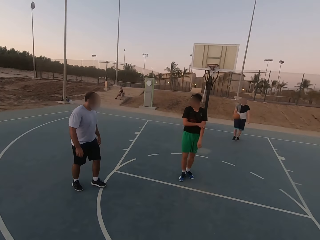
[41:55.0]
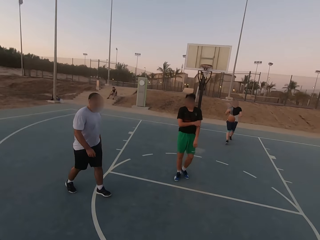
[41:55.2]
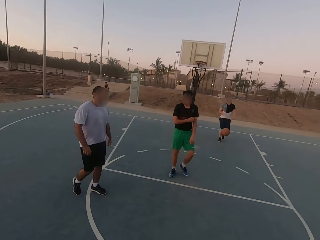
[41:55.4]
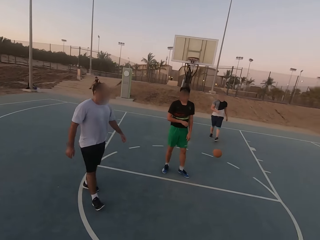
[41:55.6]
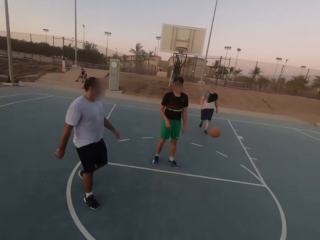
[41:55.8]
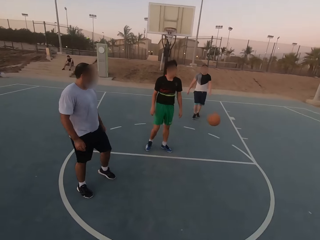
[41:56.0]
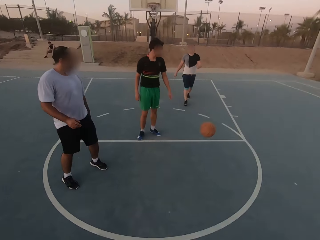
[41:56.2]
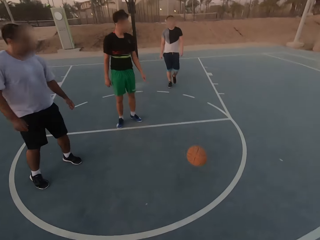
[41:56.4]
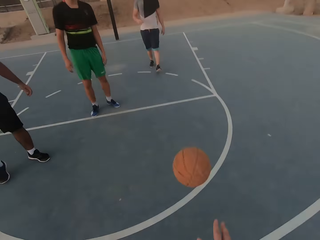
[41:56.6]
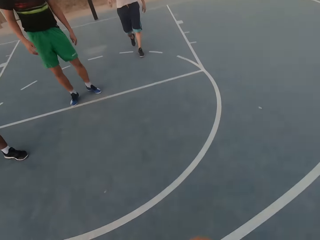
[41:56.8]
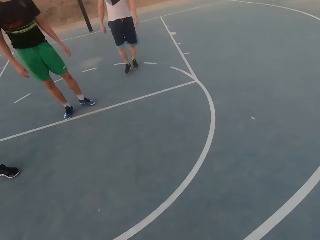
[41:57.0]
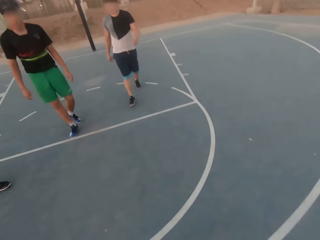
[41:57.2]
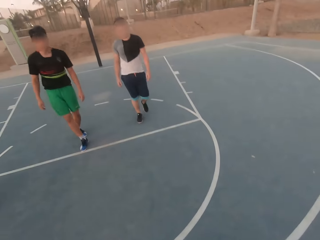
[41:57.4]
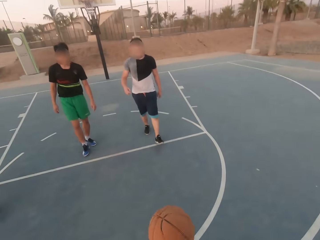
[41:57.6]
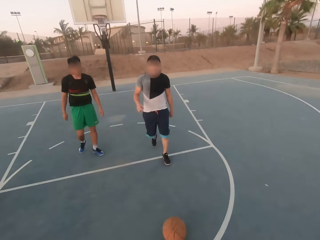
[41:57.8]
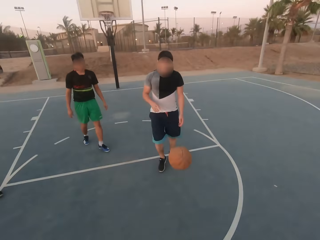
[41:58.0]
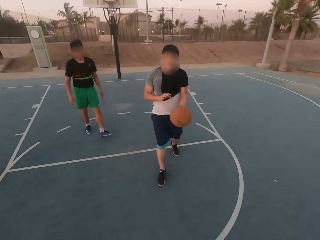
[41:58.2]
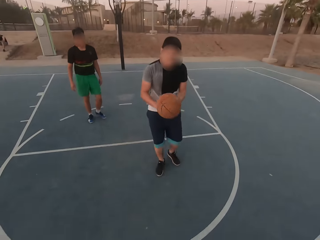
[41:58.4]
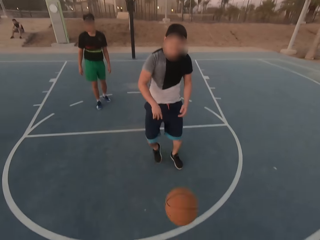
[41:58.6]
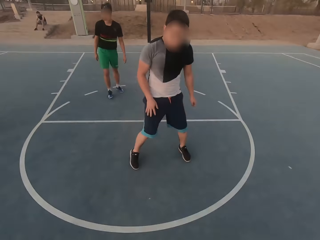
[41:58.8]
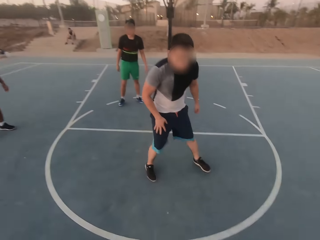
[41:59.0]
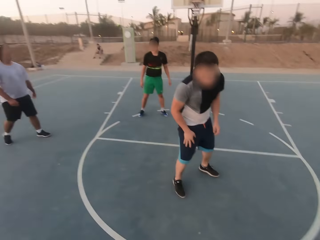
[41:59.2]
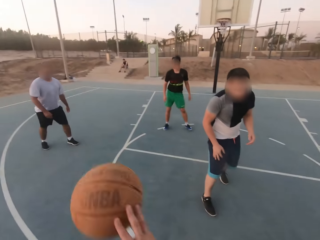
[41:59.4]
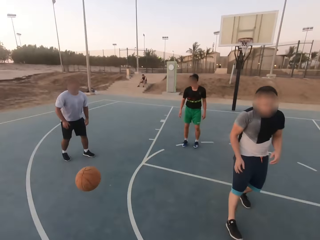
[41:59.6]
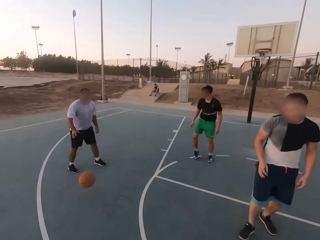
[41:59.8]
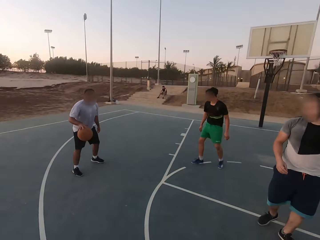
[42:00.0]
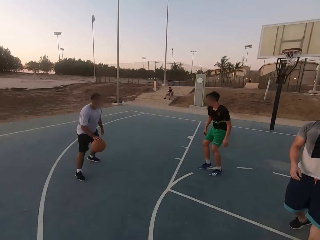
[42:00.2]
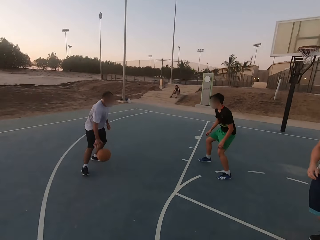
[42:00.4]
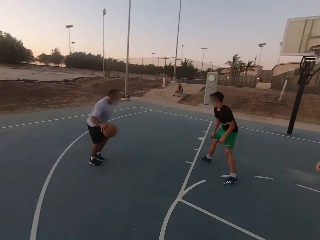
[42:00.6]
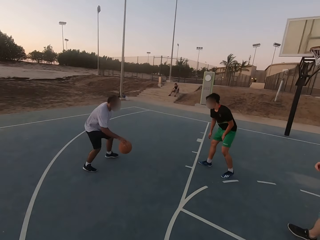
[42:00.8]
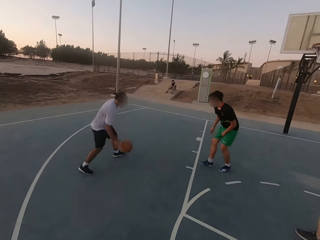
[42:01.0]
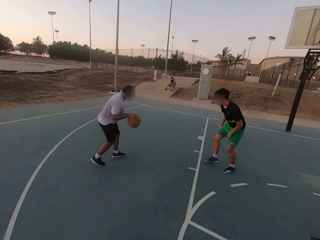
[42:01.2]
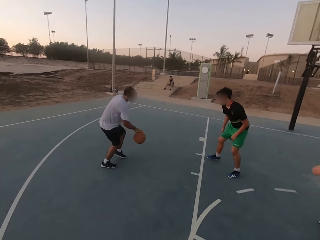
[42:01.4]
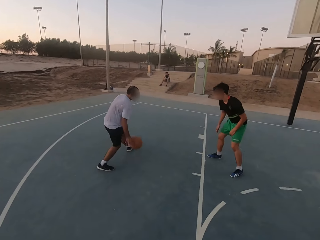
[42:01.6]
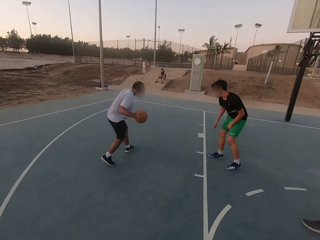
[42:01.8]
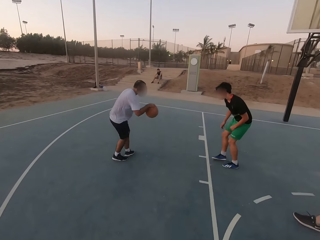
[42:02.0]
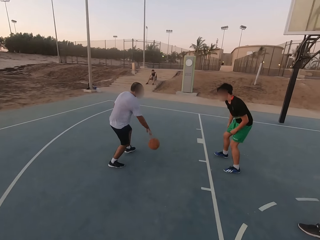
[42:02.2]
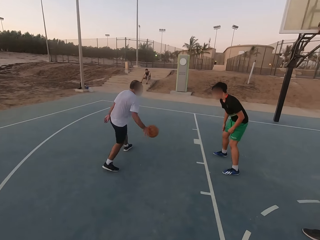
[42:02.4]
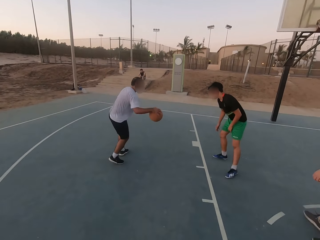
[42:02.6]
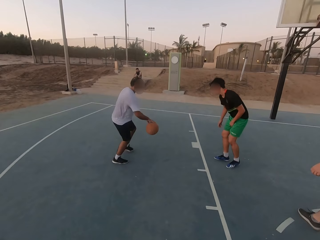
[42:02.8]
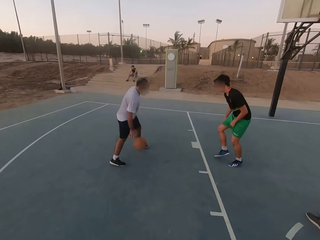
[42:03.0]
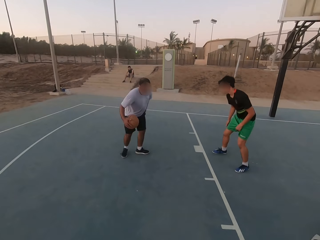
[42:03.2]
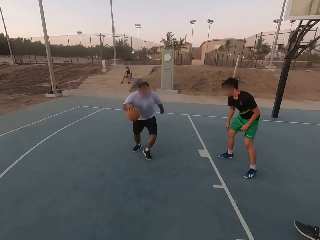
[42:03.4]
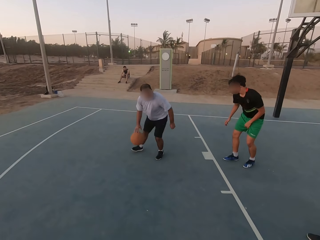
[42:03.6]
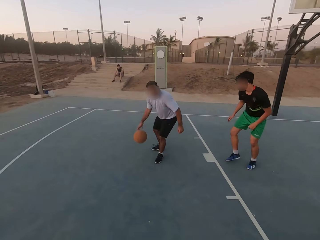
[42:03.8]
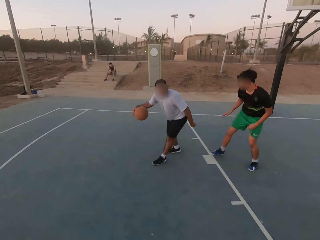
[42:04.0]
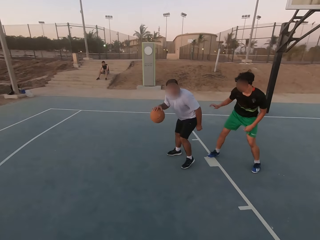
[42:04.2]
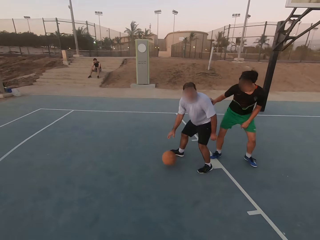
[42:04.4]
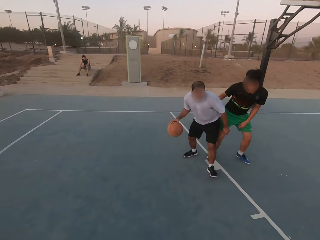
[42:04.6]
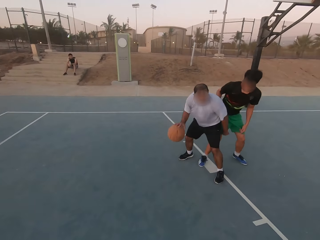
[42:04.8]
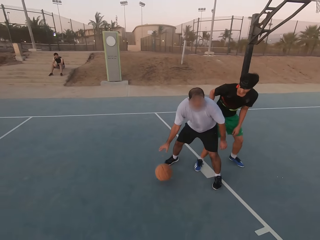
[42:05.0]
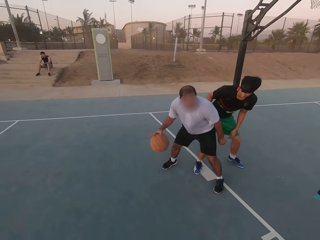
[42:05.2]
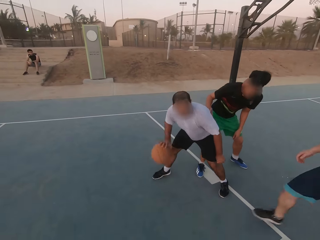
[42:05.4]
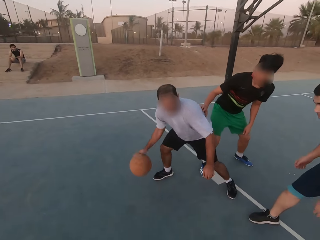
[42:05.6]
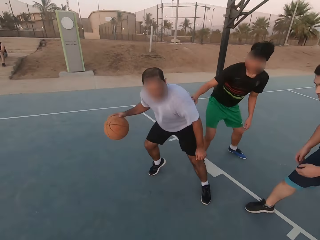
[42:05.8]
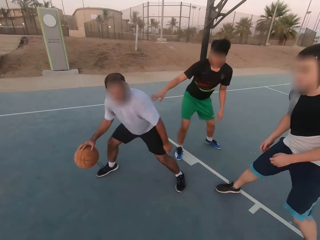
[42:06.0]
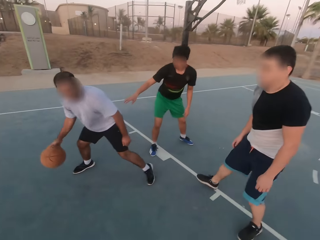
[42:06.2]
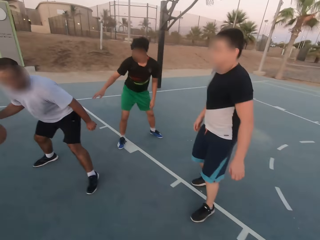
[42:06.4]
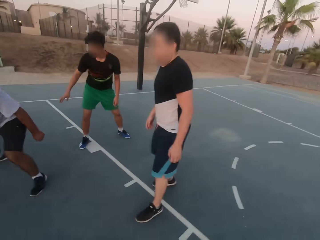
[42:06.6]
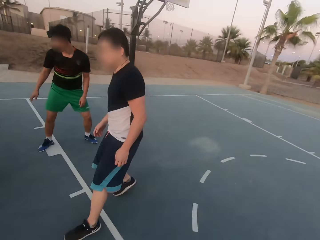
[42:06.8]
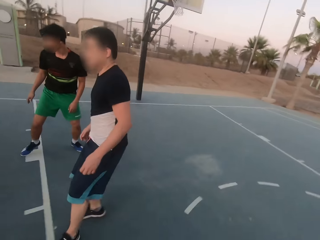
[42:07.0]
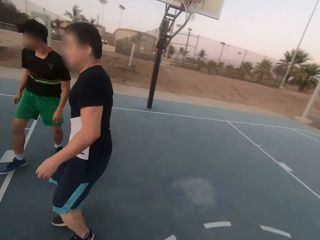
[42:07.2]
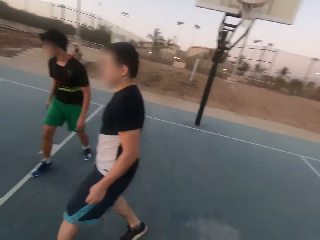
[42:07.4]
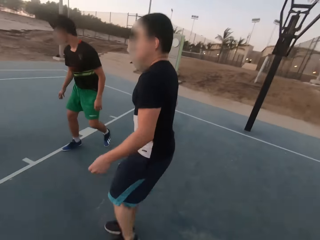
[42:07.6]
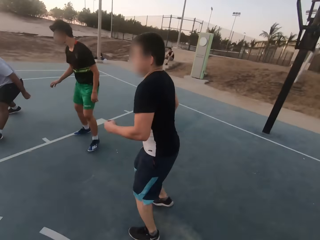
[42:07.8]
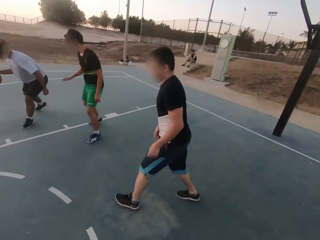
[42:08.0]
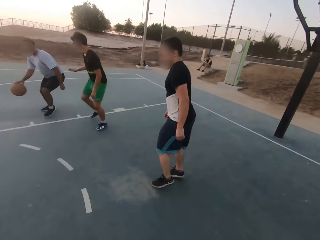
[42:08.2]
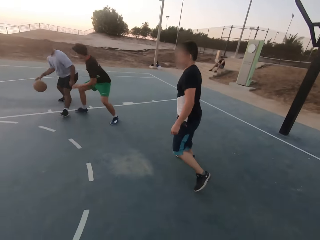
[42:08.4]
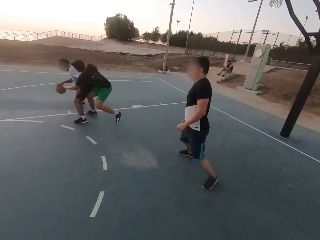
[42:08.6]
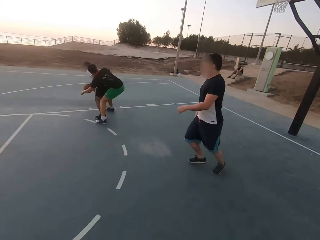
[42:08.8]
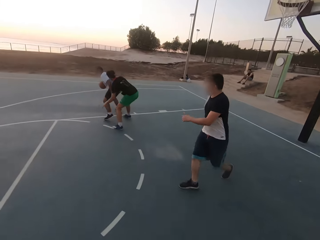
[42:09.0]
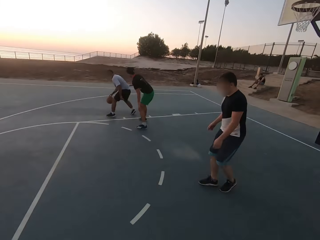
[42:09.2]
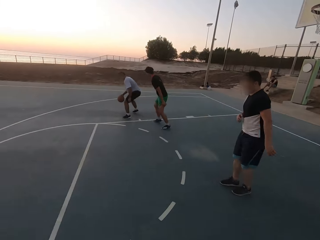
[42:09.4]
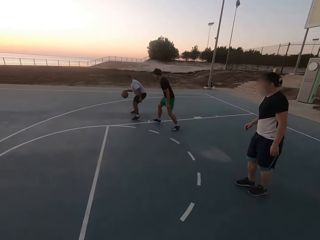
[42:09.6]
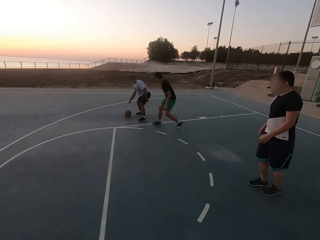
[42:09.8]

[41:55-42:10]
A man throws the ball to the camera wearer. The camera wearer picks up the ball. They throw the ball to the man. The man throws the ball to the camera wearer. The camera wearer throws the ball to another man. The other man dribbles the ball. Another man shields. The first man shields.

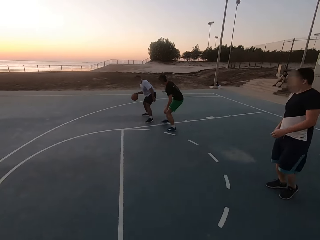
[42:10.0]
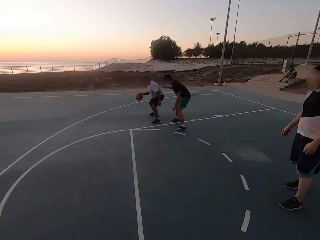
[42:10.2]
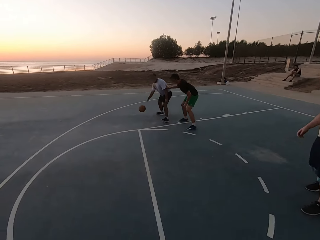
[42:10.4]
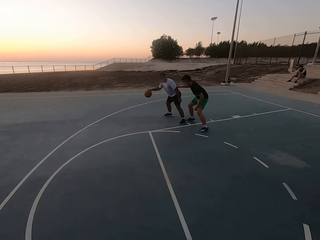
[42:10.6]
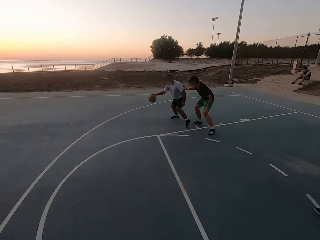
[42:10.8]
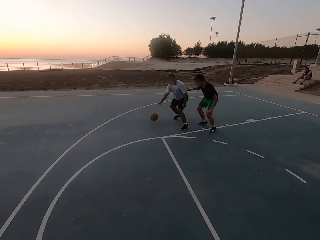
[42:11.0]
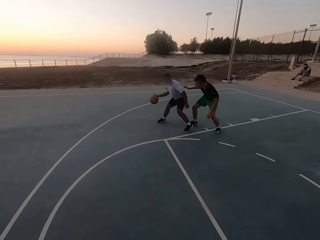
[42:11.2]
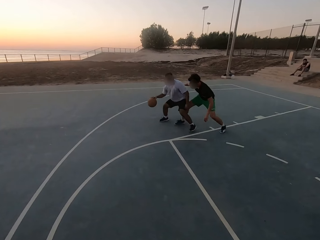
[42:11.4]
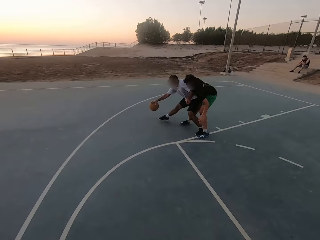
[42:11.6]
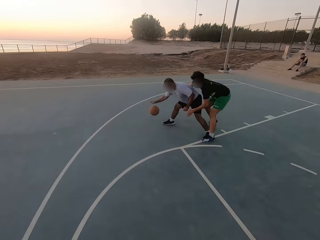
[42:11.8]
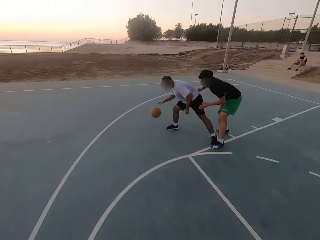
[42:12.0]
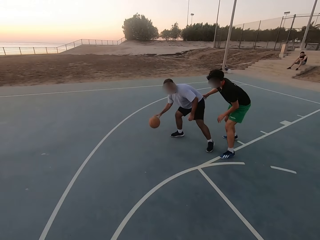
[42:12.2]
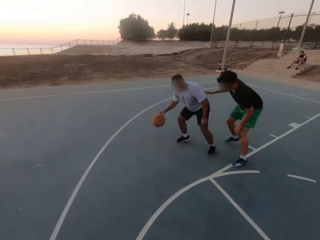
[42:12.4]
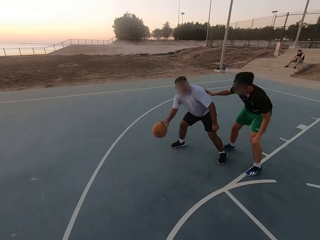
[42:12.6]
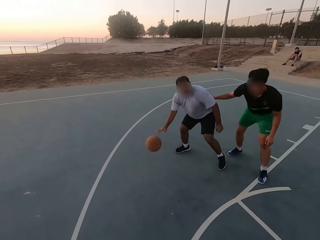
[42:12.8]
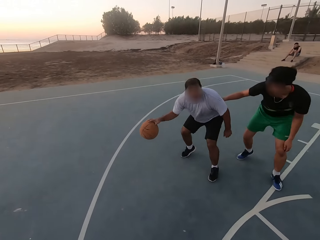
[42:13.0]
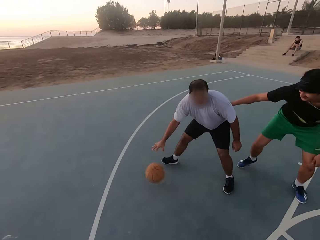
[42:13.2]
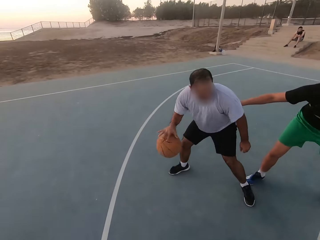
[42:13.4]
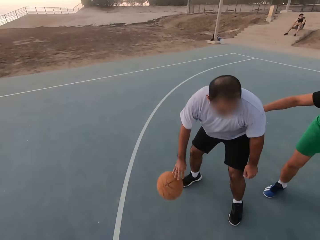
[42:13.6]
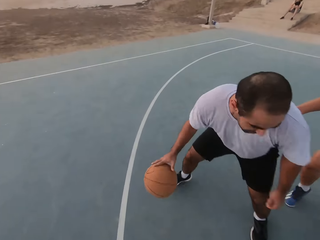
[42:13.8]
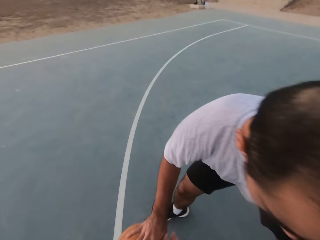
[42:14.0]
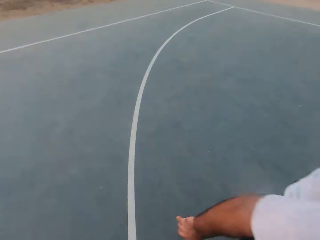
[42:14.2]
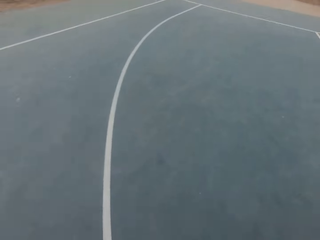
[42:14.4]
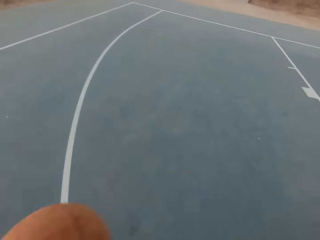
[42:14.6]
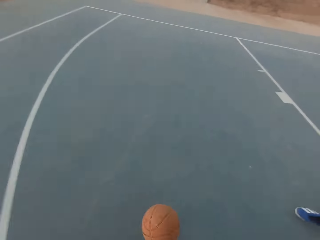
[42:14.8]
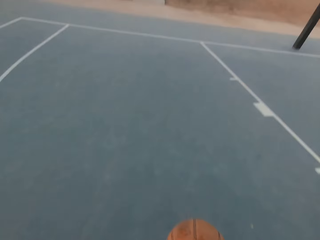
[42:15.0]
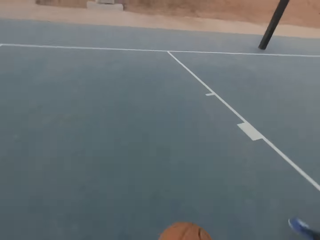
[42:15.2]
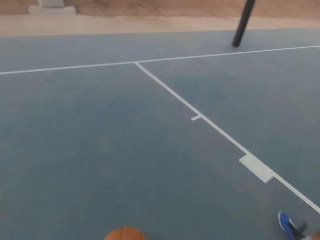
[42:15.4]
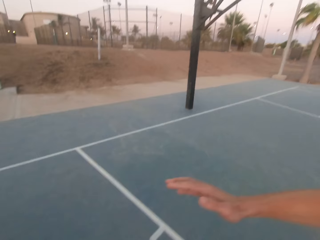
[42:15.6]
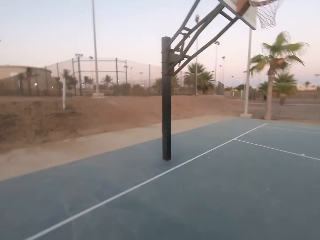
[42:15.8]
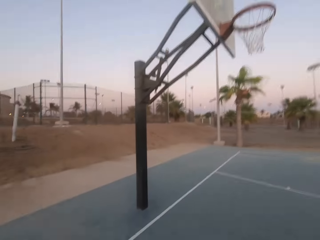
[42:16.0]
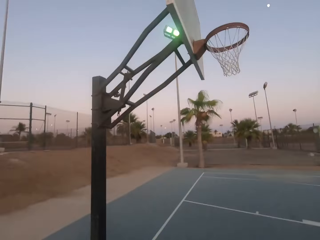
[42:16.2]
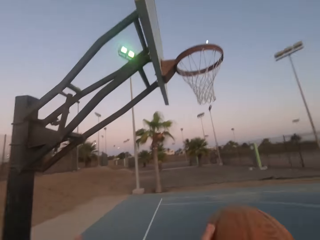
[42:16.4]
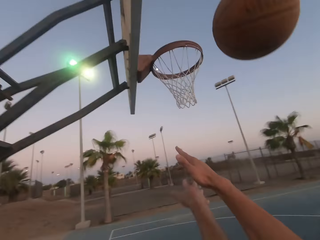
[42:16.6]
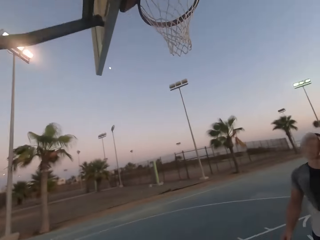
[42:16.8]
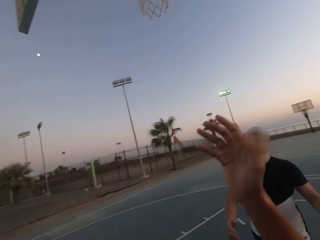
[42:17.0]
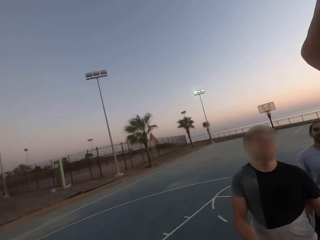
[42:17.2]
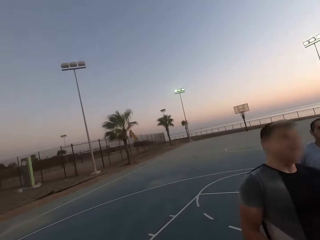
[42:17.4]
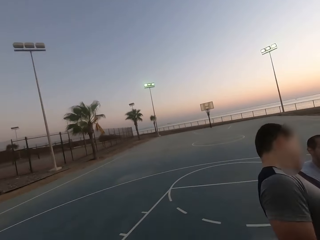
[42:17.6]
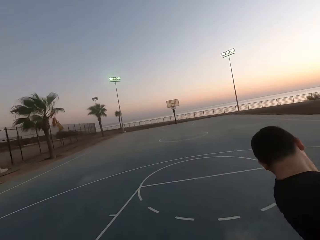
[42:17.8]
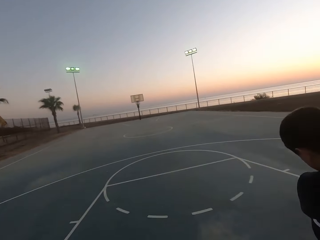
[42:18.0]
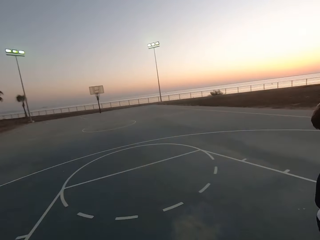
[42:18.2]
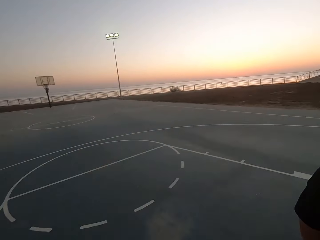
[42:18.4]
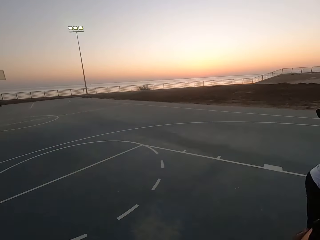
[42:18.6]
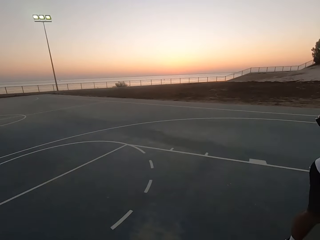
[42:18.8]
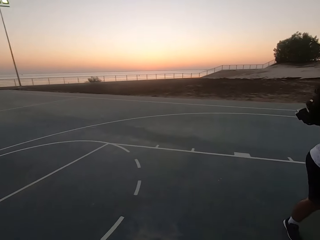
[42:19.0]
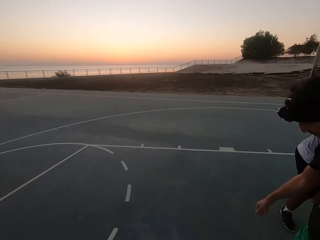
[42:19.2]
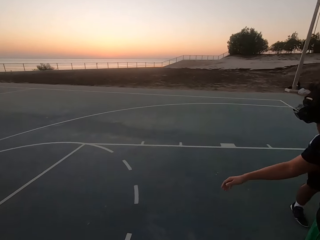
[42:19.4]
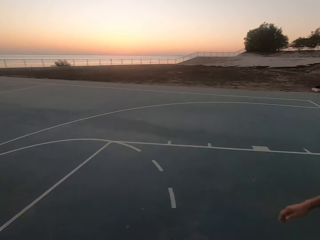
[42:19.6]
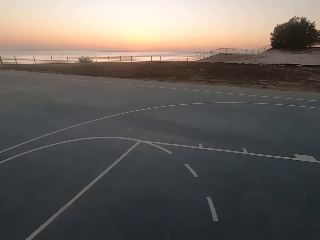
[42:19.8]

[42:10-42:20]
The camera wearer dribbles the ball and picks up the ball. A man throws the ball in a hoop. The camera wearer throws the ball. They walk and look around.
